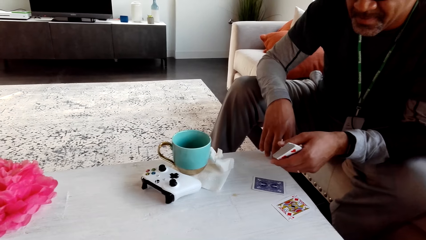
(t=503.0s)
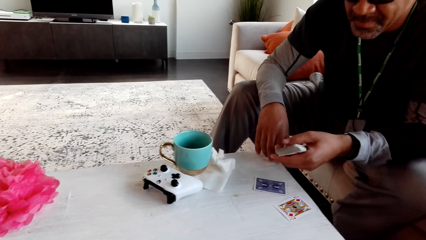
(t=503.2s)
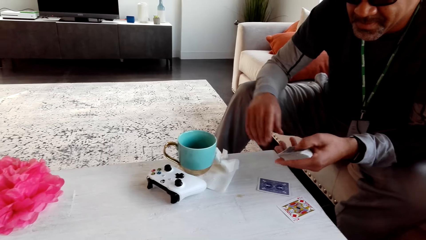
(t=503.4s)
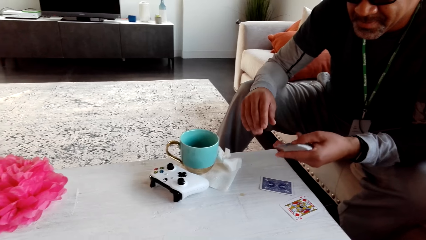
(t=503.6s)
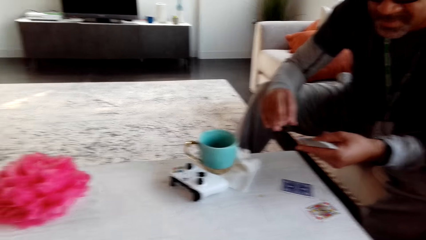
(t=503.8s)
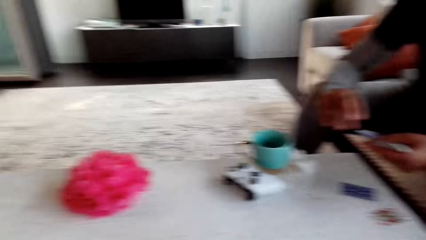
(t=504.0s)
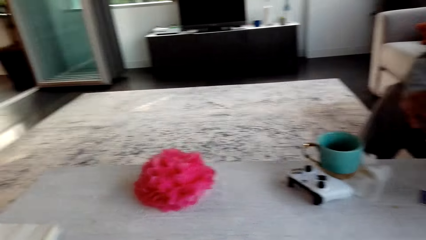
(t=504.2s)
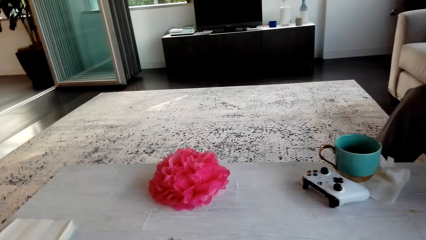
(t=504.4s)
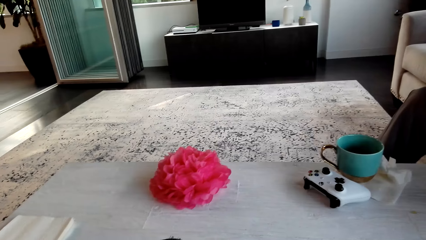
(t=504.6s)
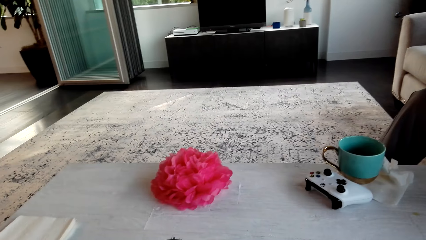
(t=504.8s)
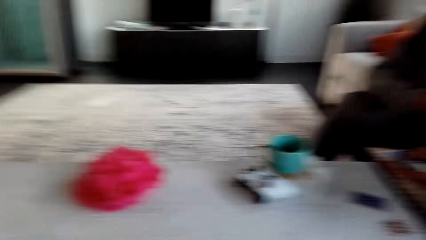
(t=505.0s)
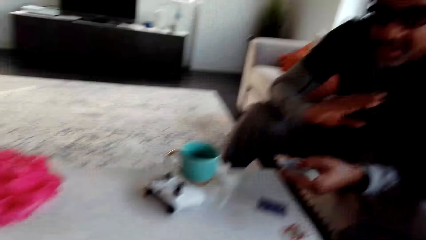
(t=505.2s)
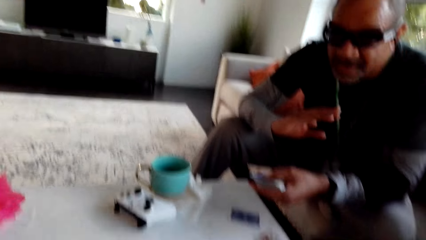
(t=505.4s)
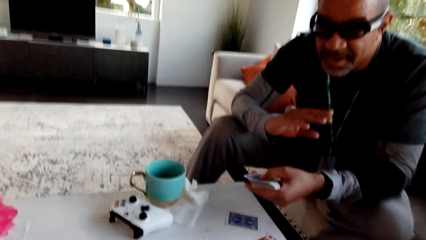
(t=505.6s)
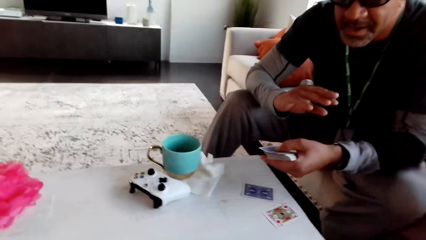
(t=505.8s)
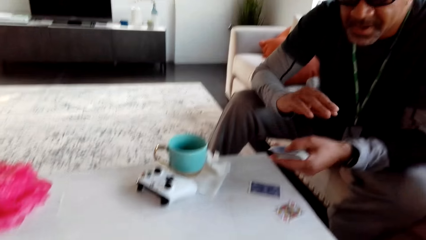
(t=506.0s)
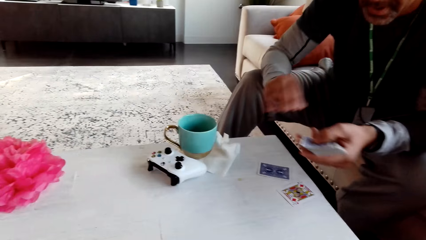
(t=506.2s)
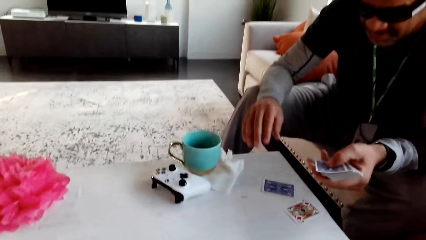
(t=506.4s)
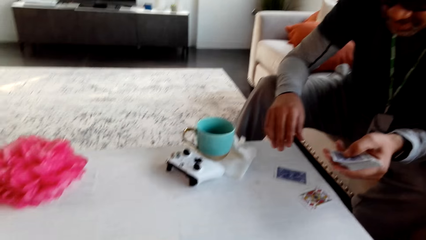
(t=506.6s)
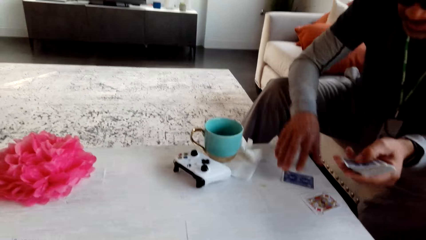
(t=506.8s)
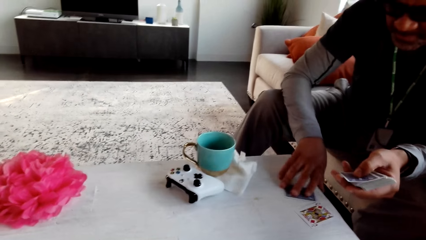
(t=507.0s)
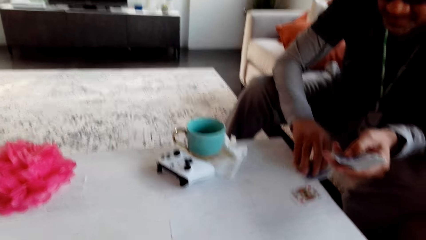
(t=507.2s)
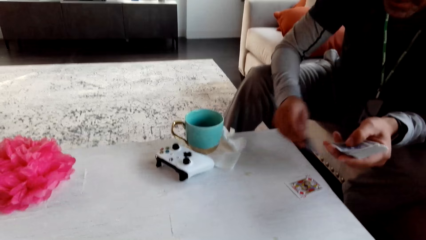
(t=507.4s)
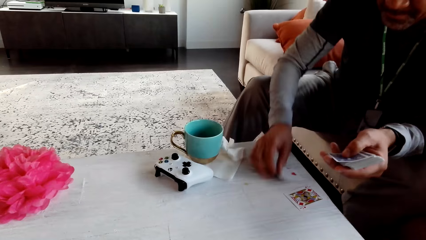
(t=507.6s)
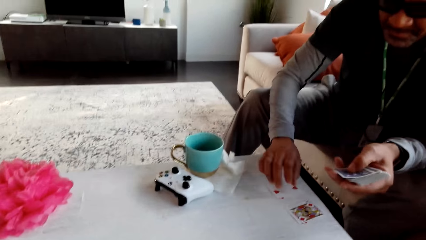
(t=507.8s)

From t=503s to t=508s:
The camera wearer stares at the table. They look around. They stare at a man. The man flips the card on the table. The man picks the card.

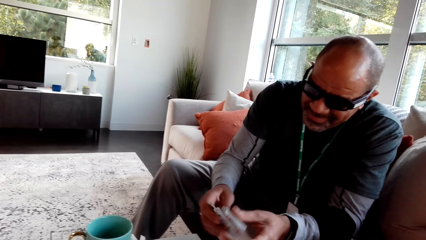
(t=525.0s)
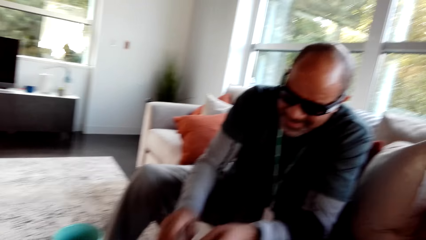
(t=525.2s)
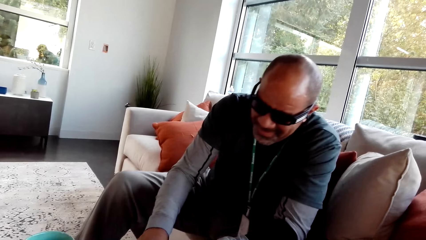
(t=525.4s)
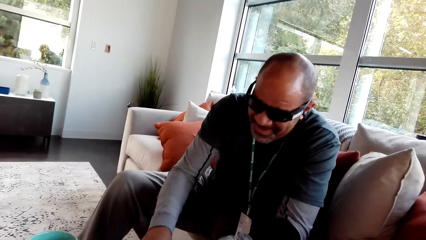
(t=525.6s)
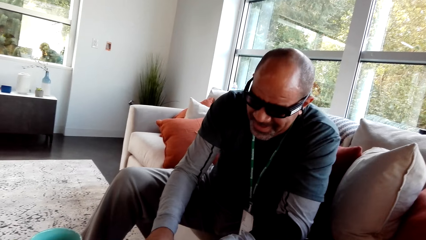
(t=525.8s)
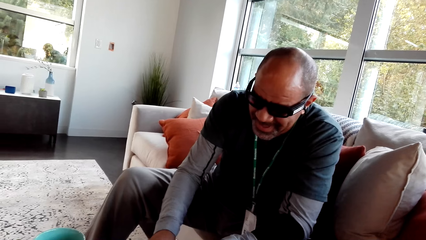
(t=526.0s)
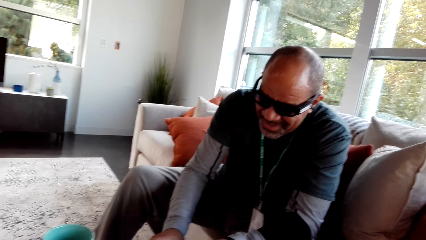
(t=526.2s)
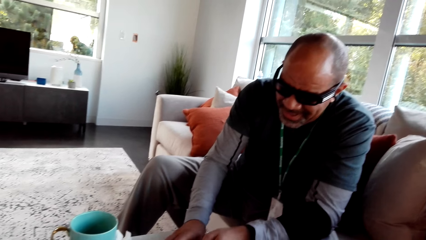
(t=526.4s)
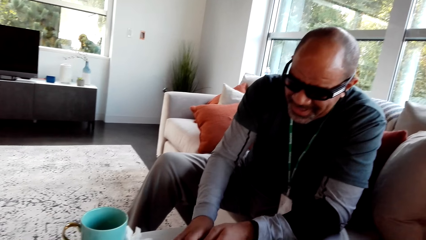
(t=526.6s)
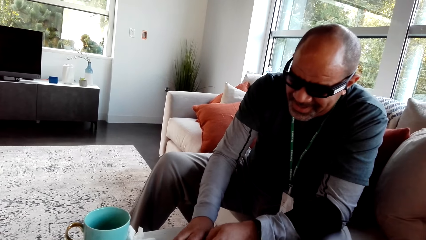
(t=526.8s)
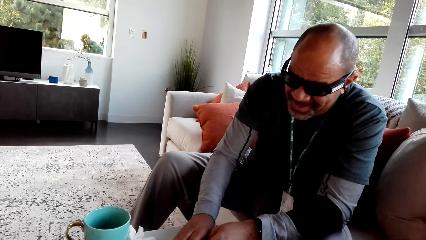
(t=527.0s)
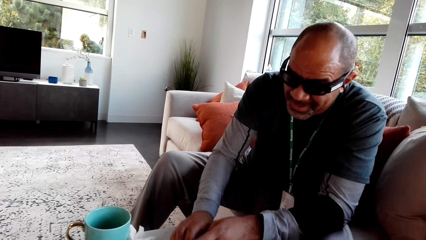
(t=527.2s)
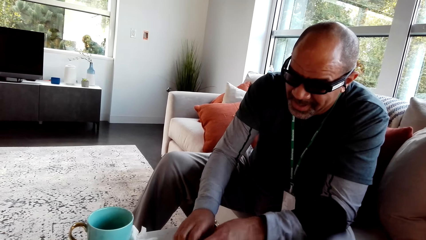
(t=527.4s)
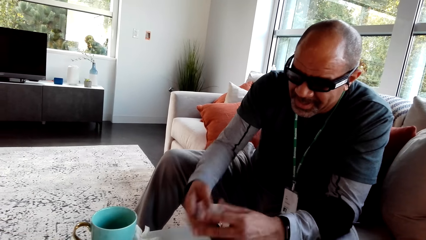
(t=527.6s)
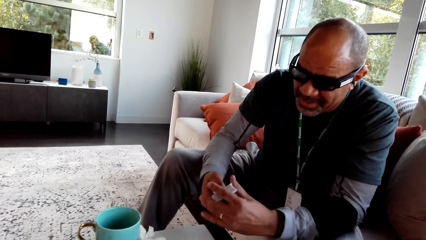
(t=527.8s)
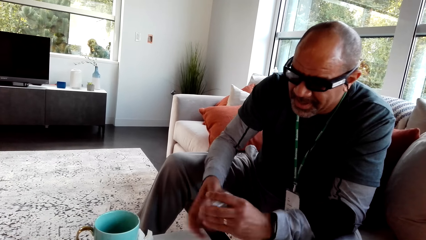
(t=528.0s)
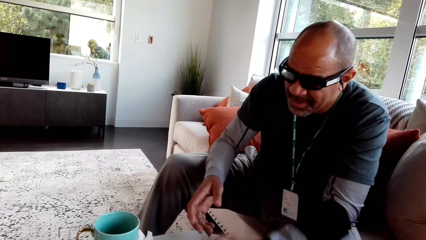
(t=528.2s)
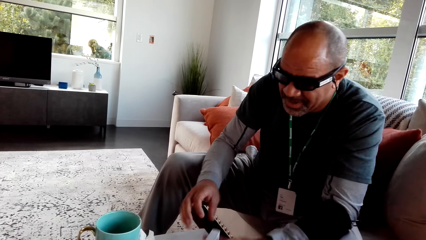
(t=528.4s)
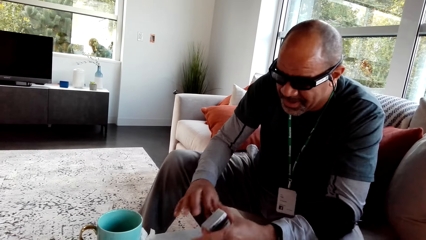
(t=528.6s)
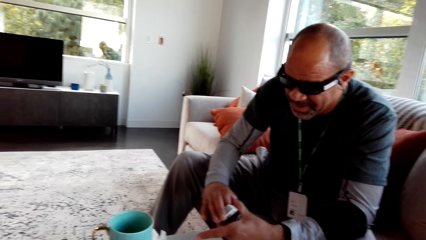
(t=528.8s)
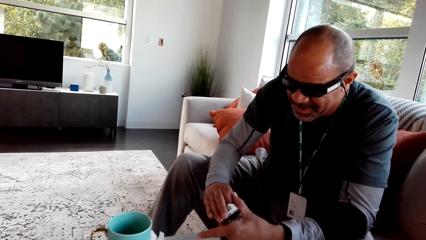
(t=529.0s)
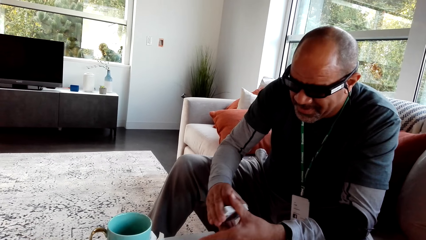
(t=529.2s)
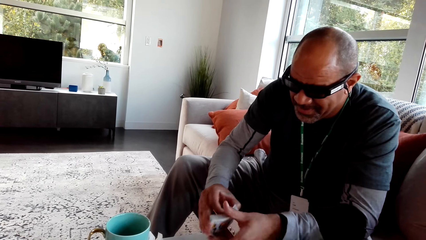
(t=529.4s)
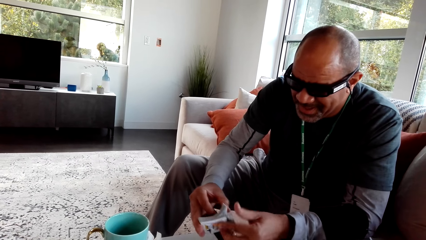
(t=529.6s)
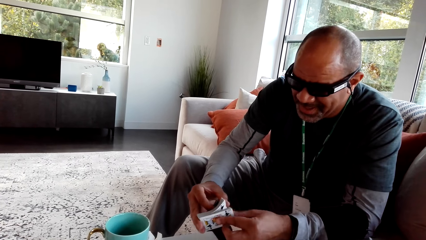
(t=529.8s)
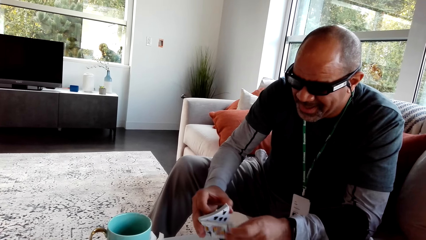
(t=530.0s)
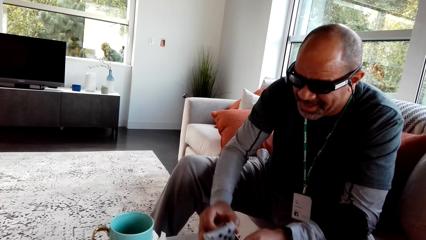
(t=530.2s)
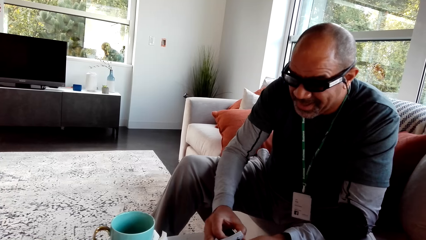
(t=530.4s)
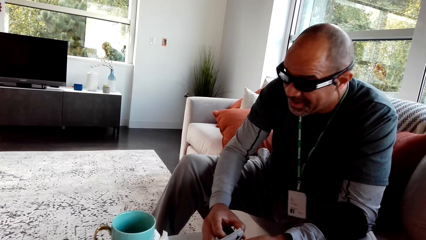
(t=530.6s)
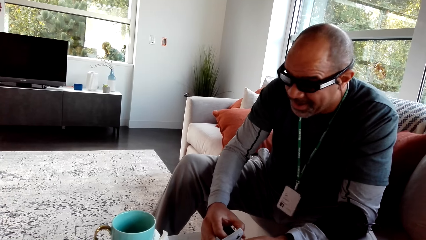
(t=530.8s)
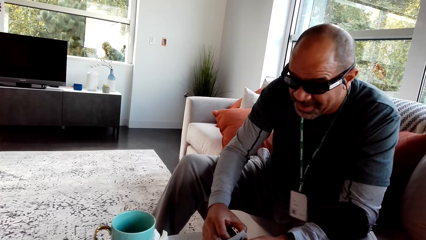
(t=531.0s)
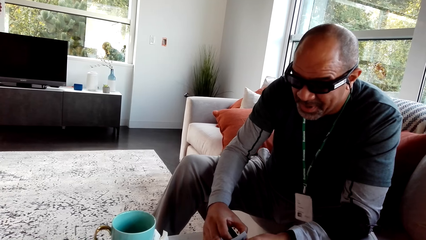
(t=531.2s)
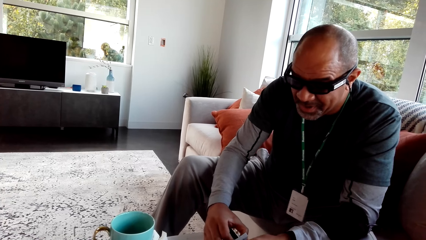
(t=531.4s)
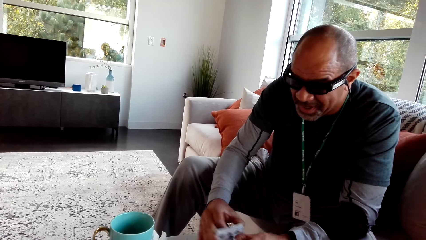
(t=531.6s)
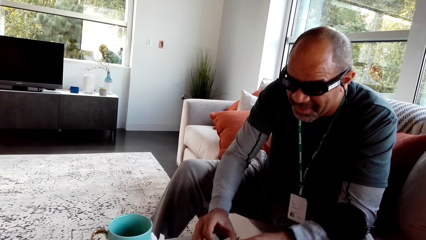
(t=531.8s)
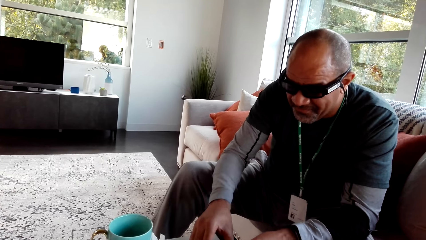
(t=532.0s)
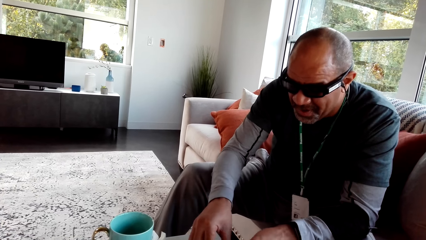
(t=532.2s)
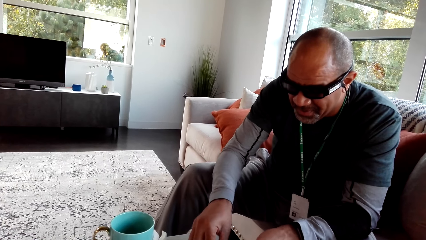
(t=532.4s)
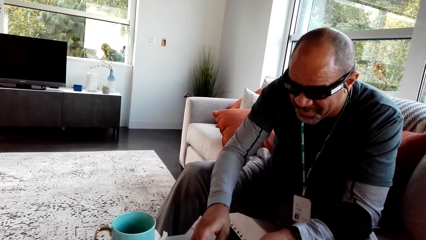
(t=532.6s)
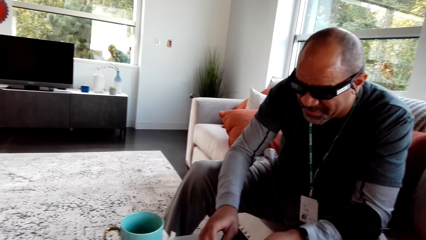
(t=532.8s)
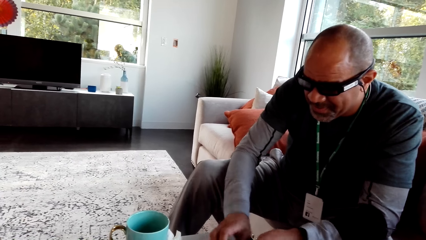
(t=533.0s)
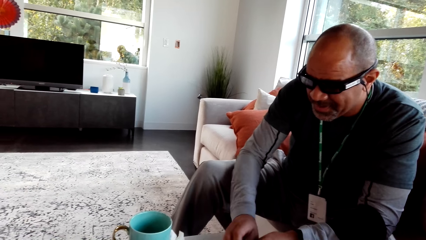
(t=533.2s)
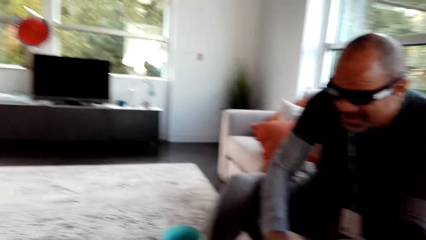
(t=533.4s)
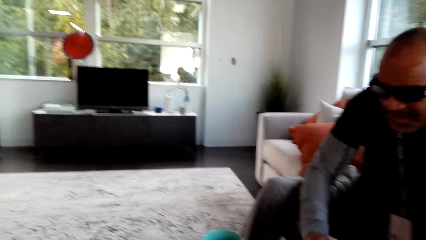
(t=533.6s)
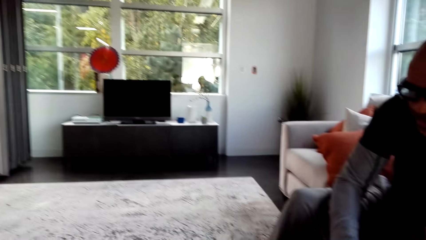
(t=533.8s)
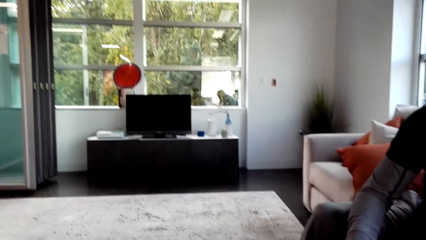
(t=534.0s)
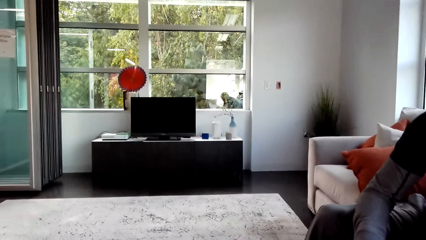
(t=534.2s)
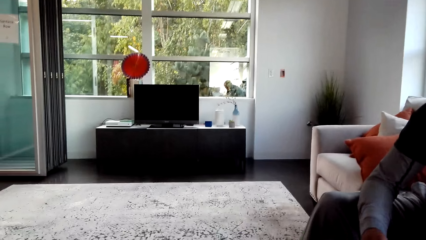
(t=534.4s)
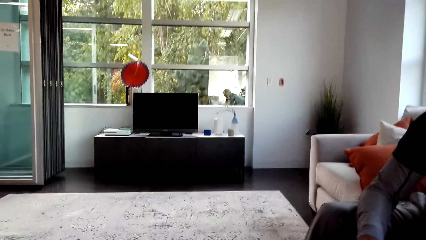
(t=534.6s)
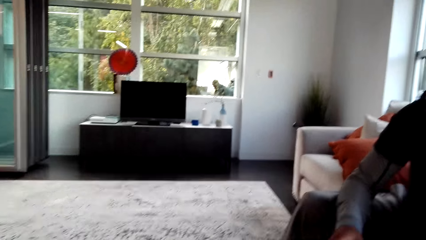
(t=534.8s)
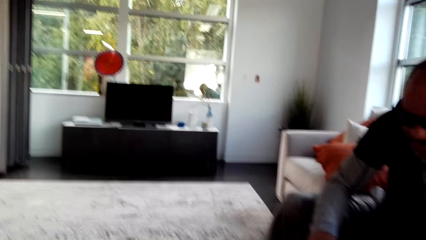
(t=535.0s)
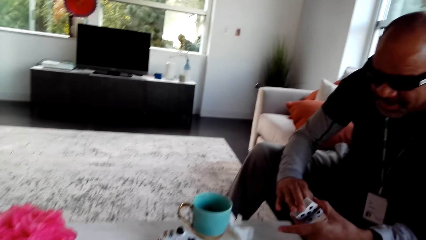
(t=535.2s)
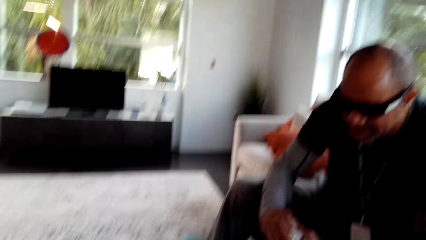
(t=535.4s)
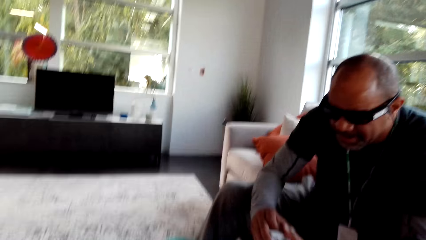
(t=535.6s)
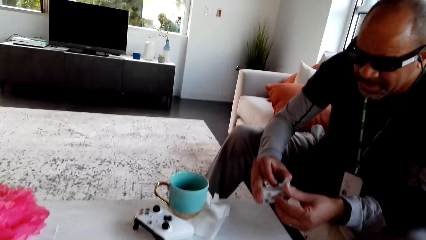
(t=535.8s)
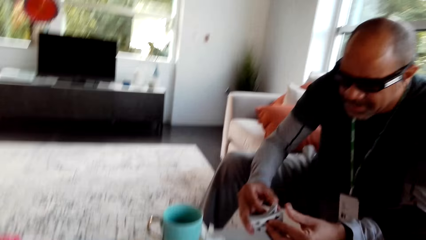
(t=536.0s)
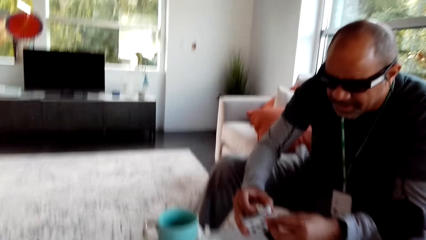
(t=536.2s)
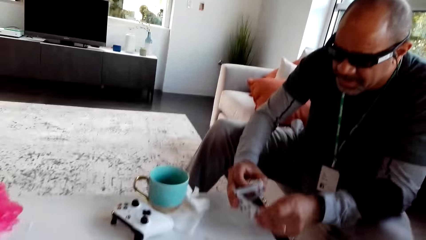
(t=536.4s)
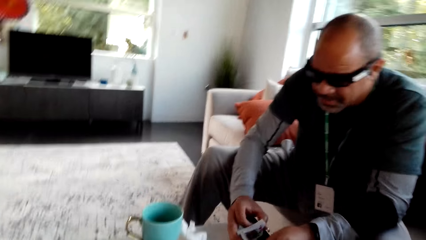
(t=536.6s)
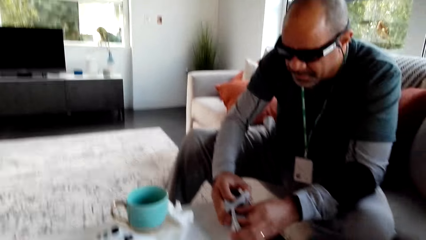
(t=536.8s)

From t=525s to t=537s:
A man shuffles cards. The man shuffles the cards again. The camera wearer looks around. They stare at the television.
